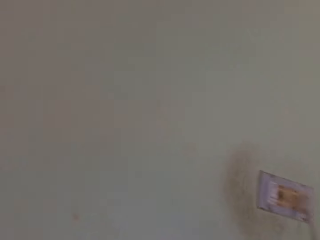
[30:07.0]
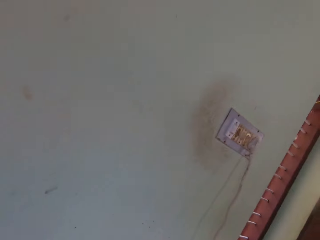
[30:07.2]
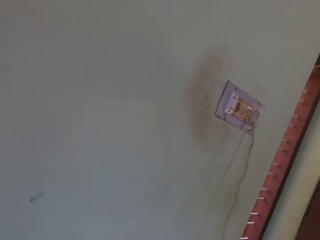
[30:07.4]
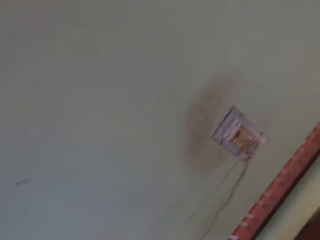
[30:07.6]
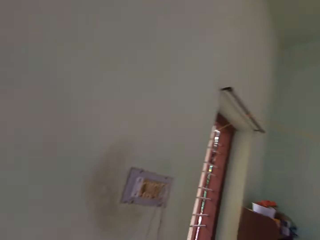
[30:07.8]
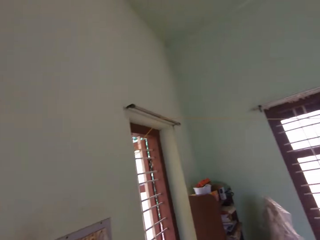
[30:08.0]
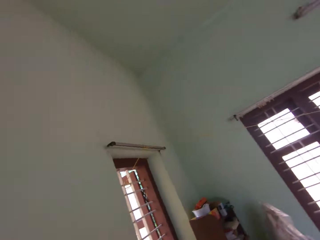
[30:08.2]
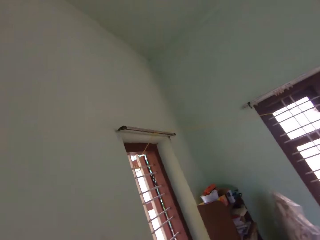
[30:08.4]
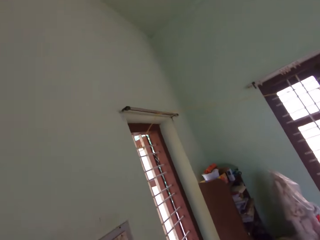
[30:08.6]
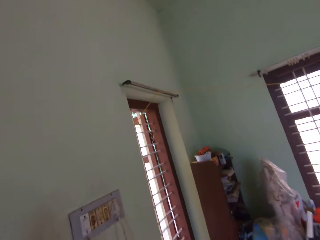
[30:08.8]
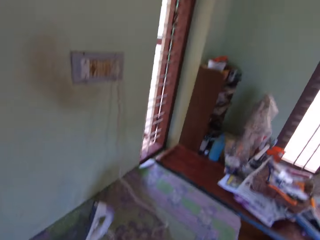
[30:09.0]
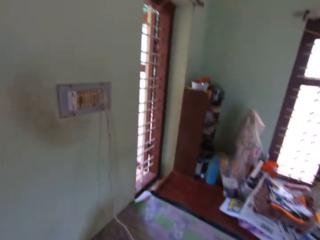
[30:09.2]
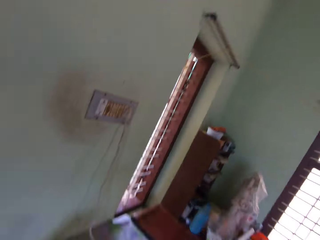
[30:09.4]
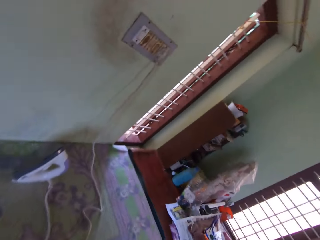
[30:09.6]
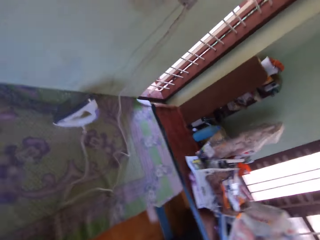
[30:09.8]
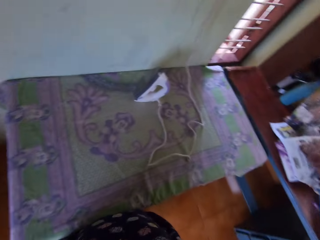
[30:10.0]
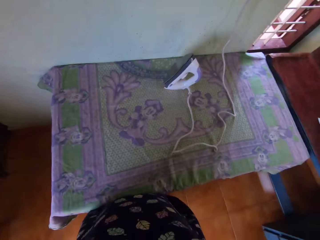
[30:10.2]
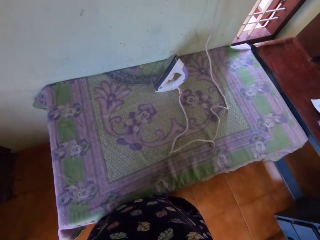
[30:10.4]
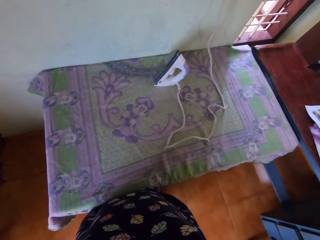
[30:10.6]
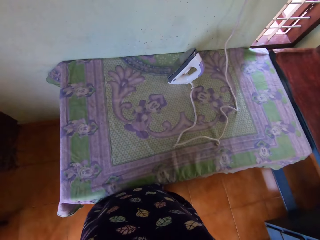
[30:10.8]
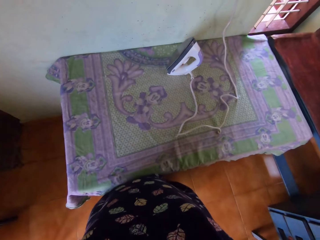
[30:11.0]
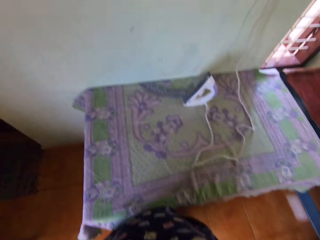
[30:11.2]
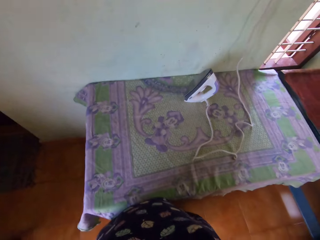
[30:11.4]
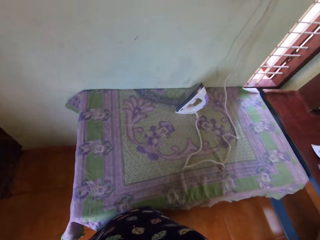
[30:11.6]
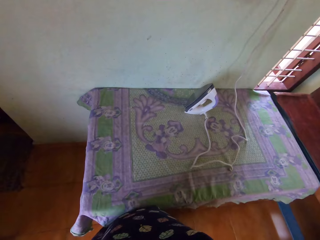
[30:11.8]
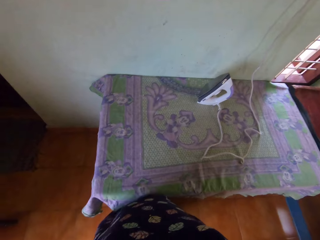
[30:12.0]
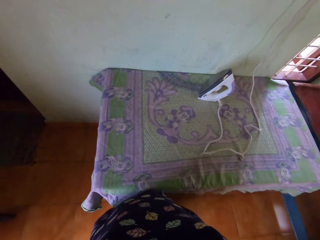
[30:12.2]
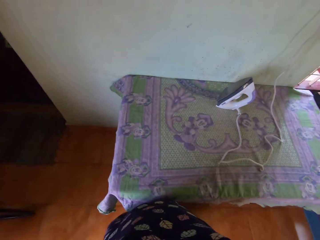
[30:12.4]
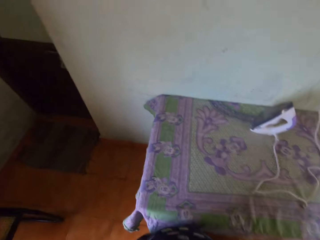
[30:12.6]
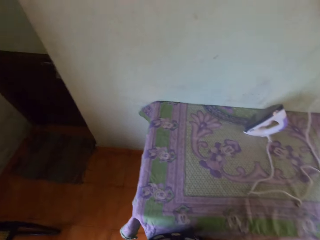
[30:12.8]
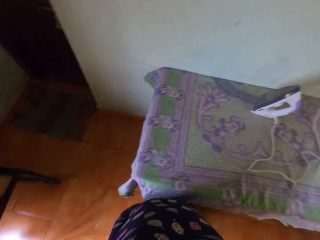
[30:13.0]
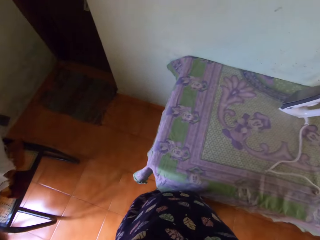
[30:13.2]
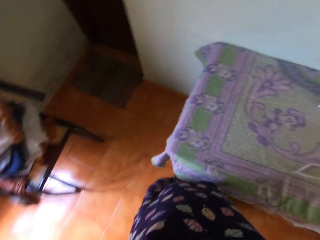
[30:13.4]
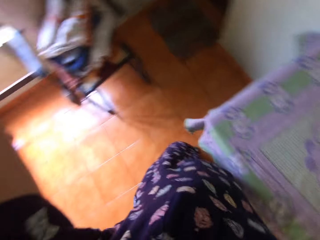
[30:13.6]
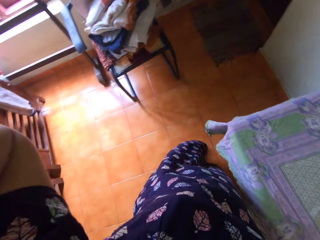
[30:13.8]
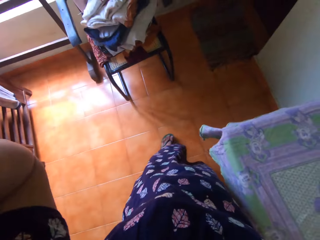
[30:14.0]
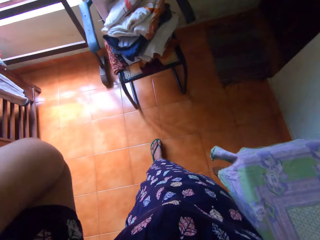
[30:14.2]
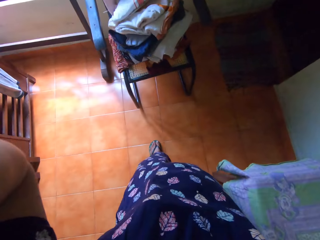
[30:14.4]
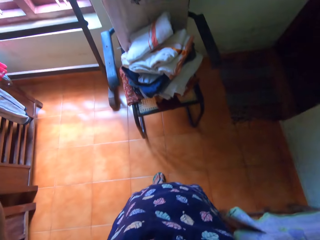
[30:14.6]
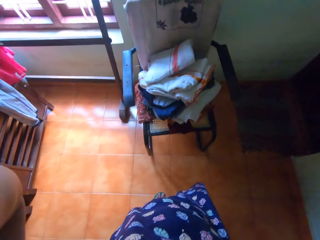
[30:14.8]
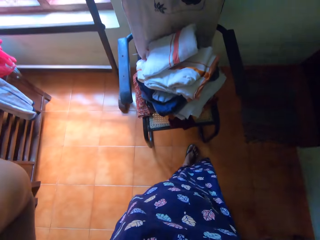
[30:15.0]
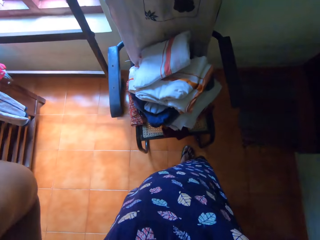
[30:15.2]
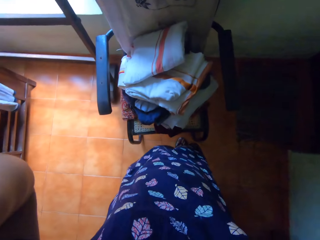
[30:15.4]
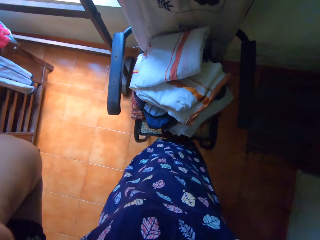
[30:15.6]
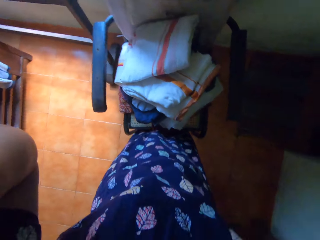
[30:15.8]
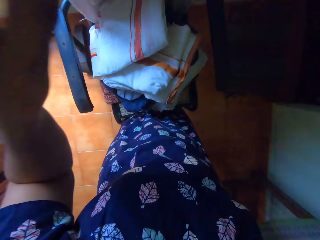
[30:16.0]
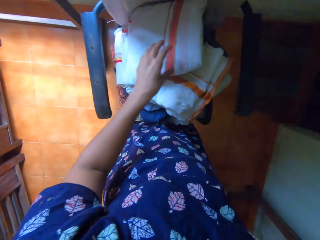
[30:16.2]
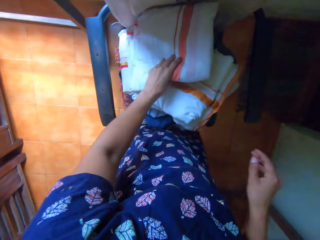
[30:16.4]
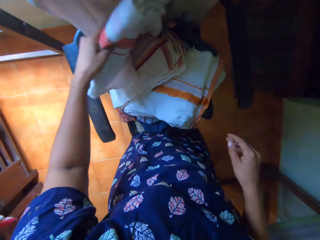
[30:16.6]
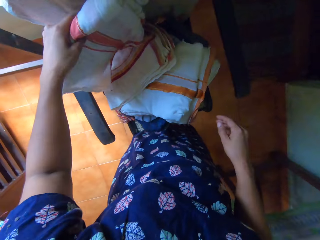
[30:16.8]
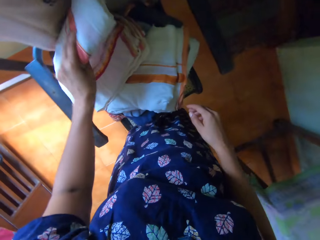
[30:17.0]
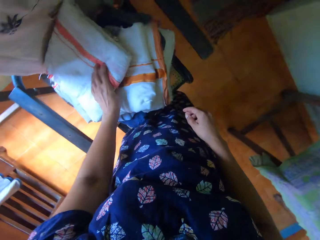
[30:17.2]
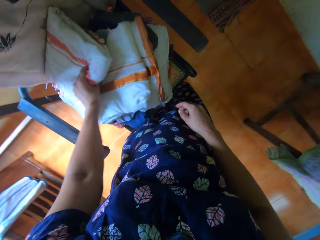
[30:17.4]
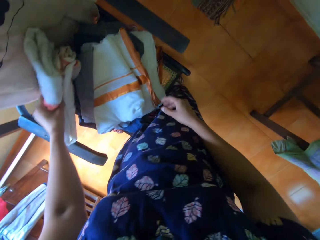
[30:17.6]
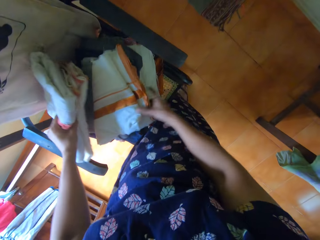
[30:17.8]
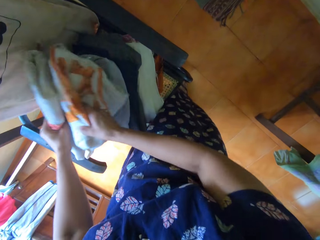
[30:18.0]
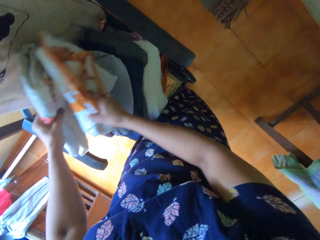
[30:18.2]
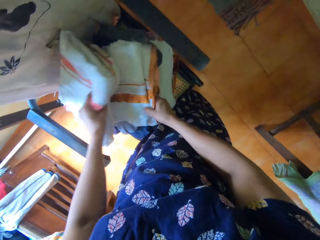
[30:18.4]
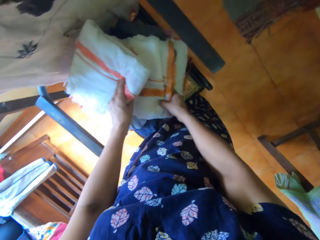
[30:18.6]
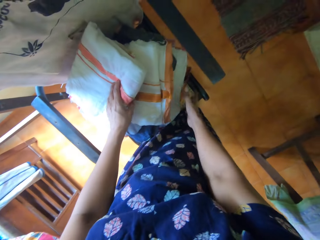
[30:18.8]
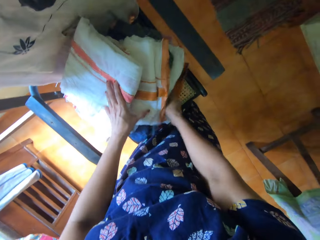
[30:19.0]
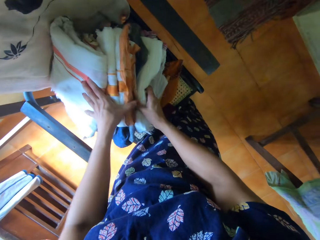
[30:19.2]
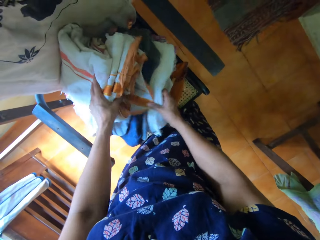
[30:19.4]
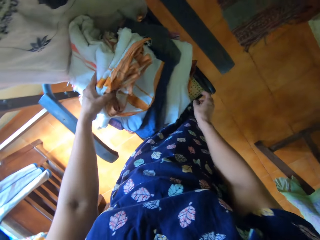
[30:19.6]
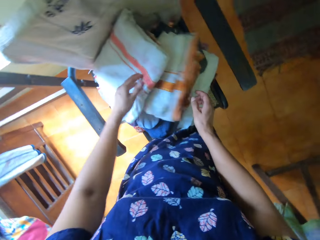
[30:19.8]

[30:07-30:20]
The camera wearer looks at the windows. She wears the head gear on her head with both hands. She looks at the iron. She looks at the floor. She picks another bedsheet with her left hand from another stack of clothes on a plastic chair. She puts the cloth on the plastic stool. She goes through the stack of clothes with both of her hands on the plastic chair. She holds on to the clothes.

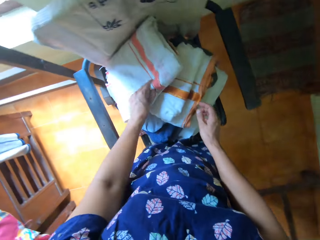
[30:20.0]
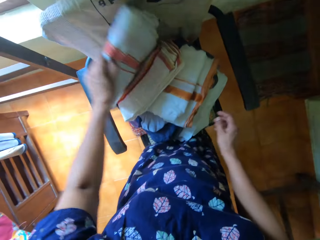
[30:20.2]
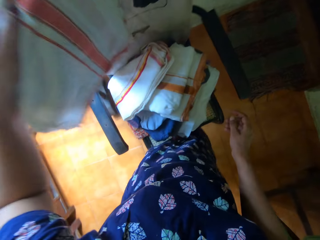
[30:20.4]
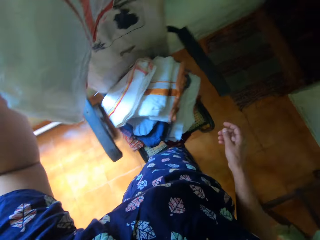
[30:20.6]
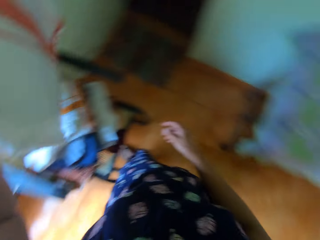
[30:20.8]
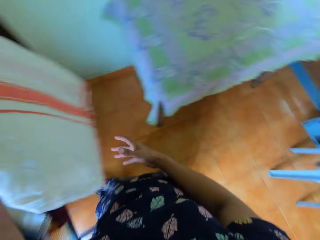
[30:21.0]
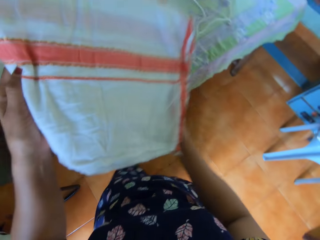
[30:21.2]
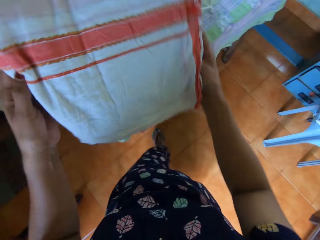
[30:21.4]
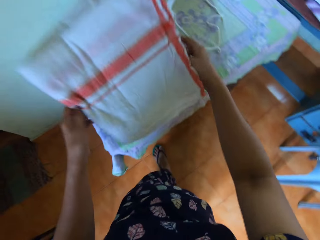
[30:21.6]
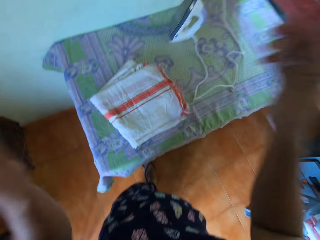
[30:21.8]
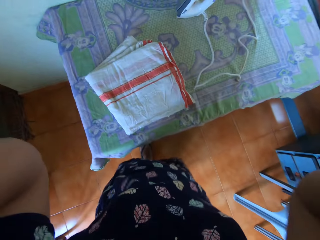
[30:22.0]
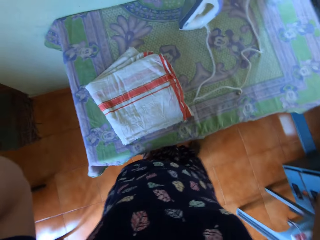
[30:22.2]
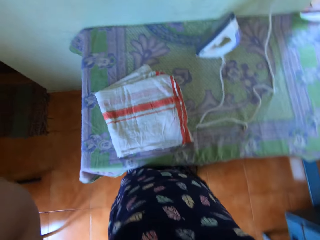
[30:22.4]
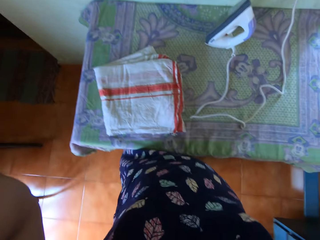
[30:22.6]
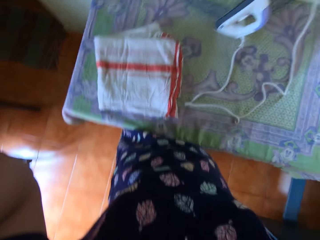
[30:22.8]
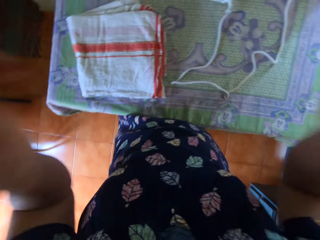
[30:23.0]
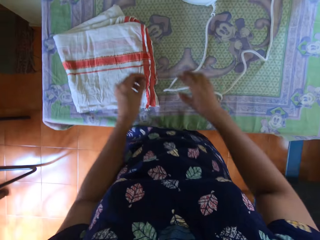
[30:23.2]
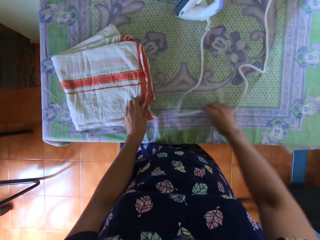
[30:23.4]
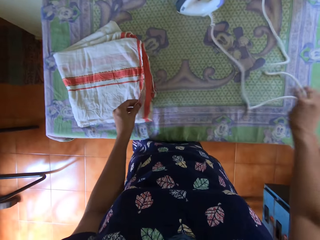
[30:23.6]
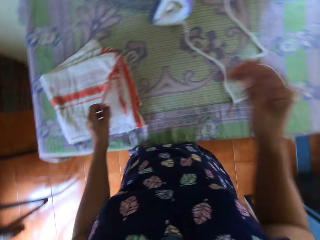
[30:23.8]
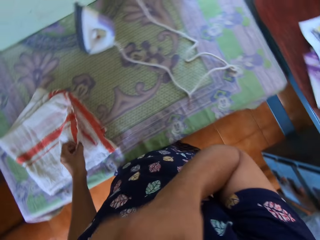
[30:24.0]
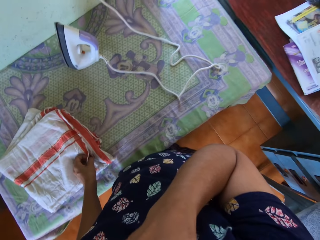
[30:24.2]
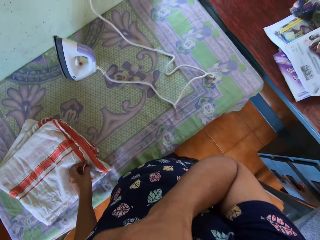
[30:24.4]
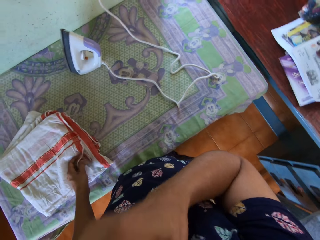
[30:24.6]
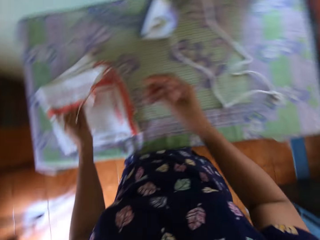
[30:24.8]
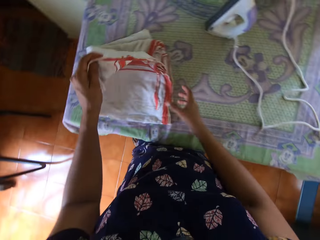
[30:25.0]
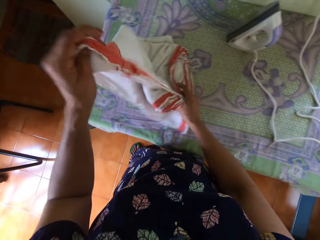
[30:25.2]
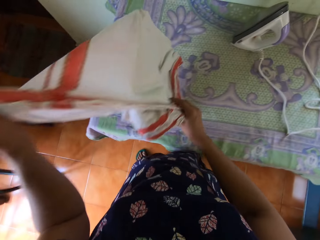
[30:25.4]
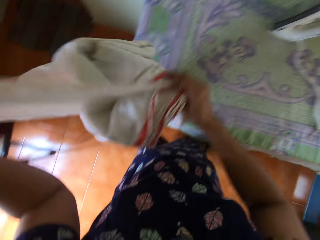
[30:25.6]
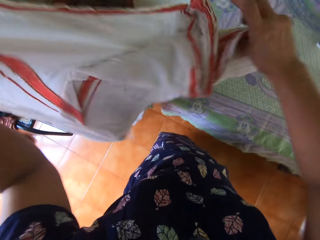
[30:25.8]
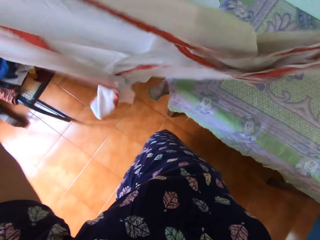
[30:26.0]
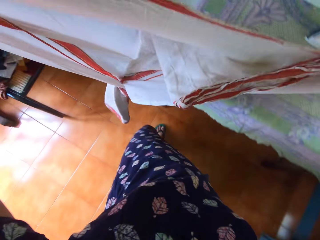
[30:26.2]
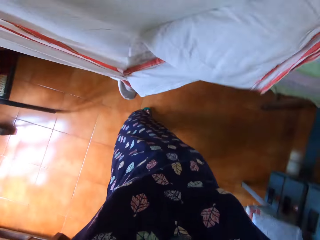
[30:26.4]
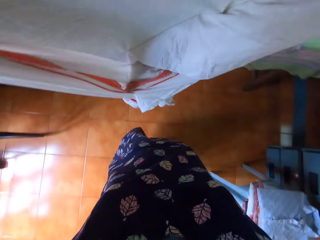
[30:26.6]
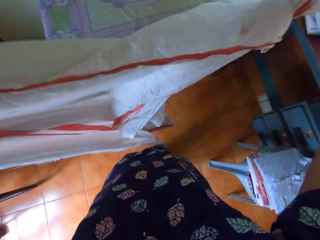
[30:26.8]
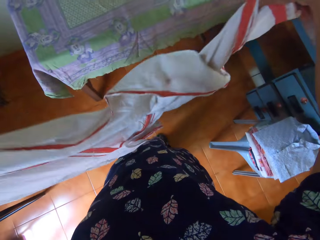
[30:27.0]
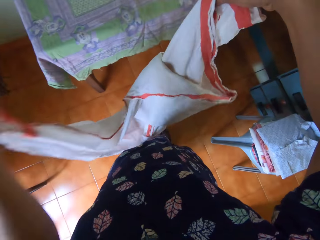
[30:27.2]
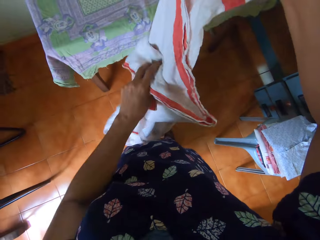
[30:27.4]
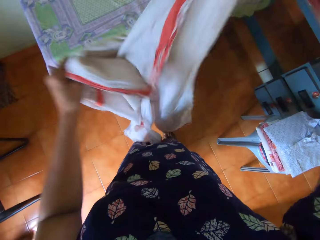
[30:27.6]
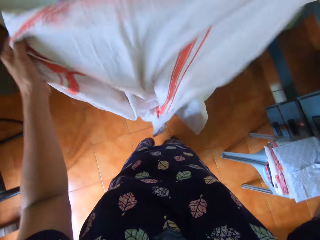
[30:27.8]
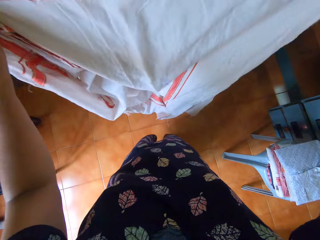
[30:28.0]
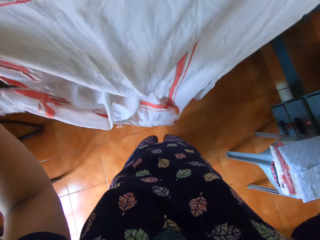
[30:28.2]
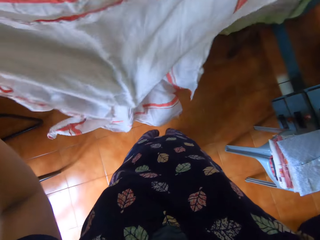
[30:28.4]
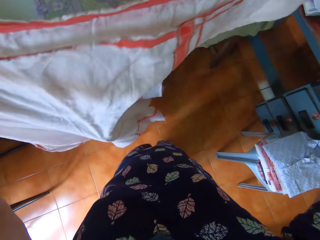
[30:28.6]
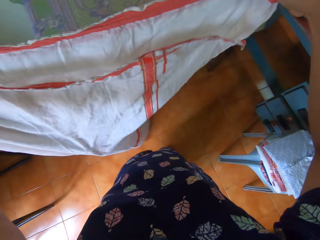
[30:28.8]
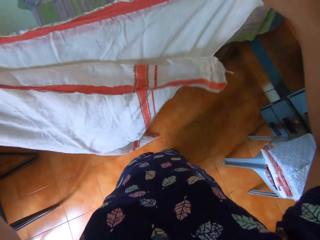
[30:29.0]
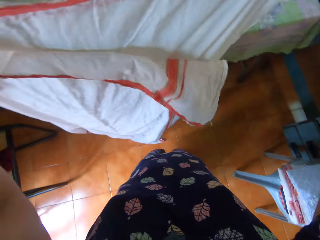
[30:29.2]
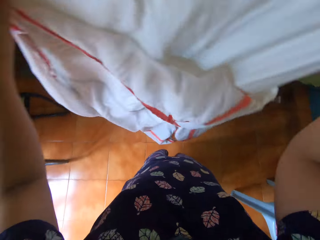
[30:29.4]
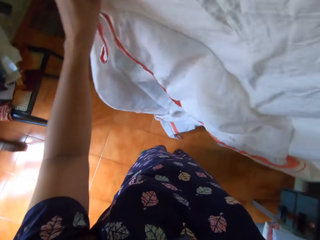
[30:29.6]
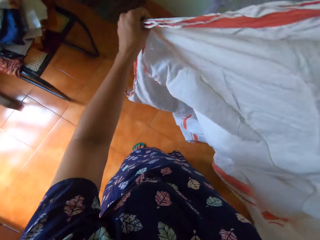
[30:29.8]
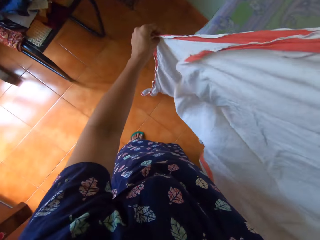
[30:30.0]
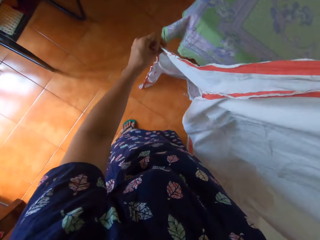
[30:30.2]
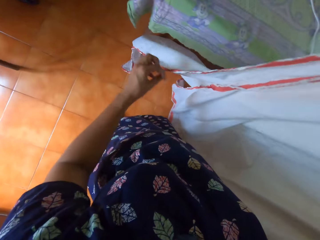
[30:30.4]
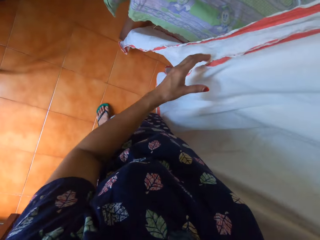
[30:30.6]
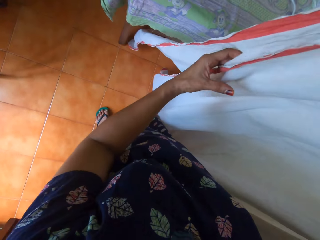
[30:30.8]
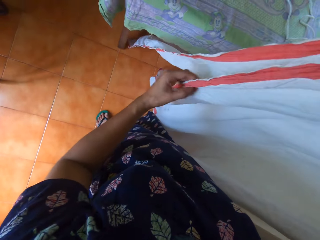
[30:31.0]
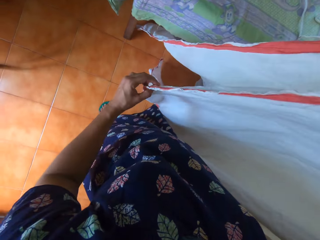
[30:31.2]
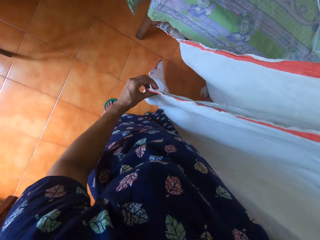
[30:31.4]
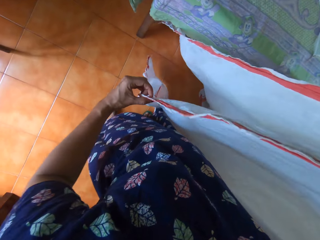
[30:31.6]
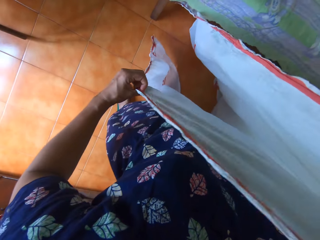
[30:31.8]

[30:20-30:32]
The camera wearer picks another bedsheet with her left hand from the stack of clothes on the plastic chair. She holds on to the bedsheet. She drops the bedsheet on the first table with both hands. She lifts the hands. She touches the head gear on her head with both of her hands. She moves the cord of the iron with her right hand on the first table. She adjusts the bedsheet with her left hand on the first table. She touches her face with her right hand. She lifts the hand. She folds the bedsheet with both of her hands. She holds the bedsheet. She straightens the bedsheet.
